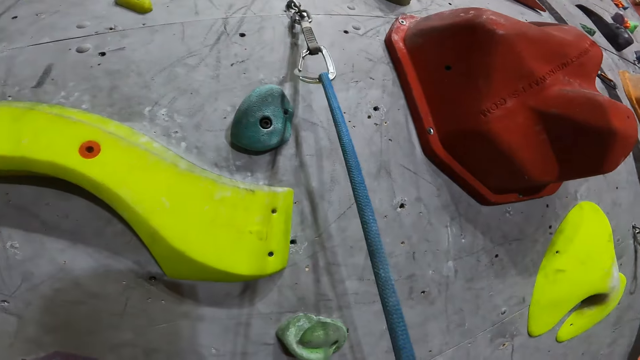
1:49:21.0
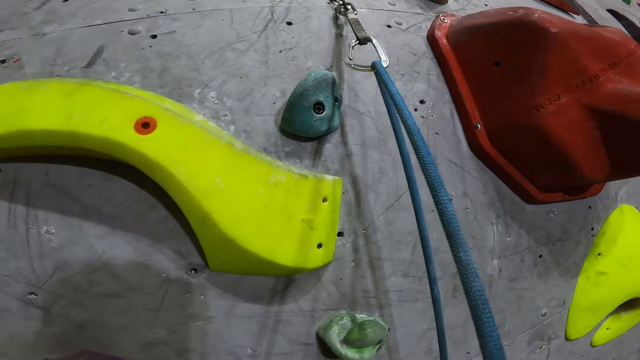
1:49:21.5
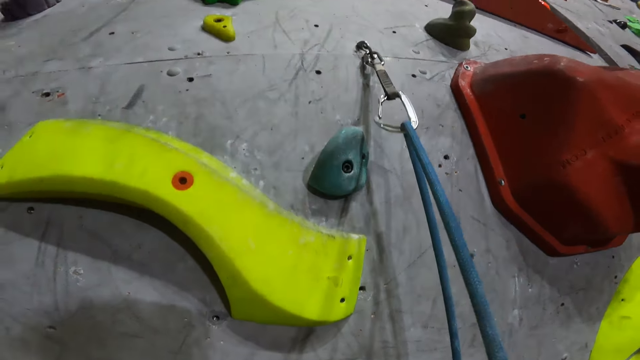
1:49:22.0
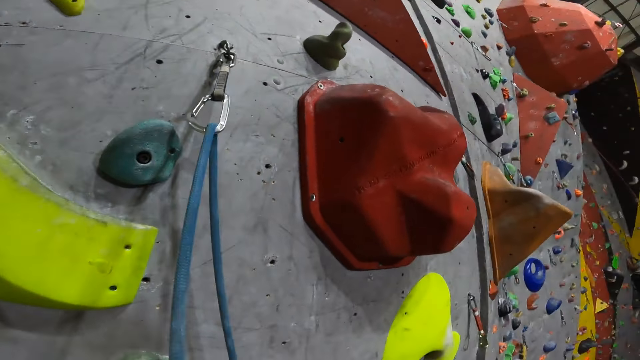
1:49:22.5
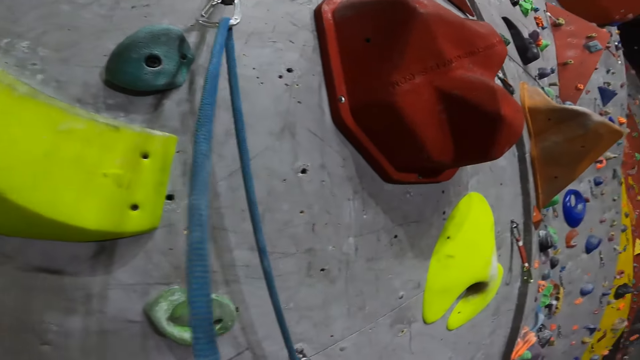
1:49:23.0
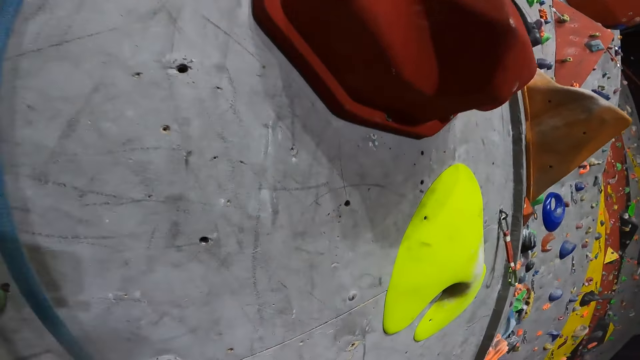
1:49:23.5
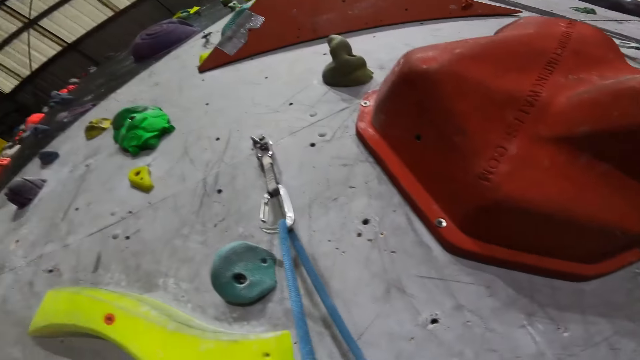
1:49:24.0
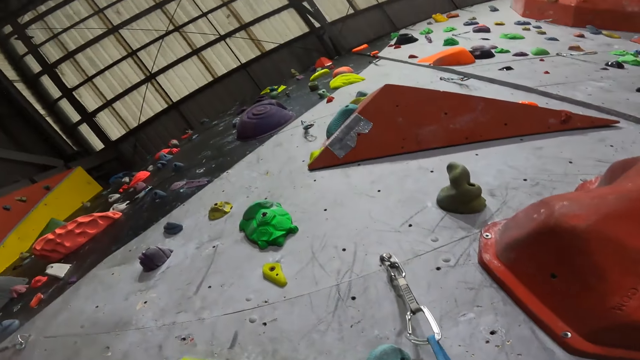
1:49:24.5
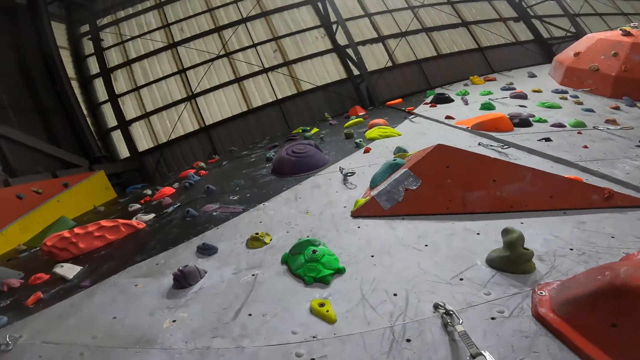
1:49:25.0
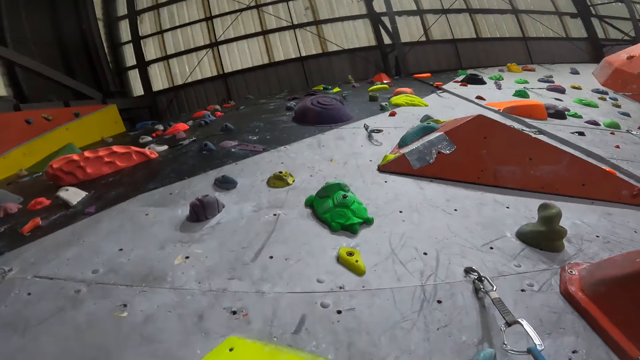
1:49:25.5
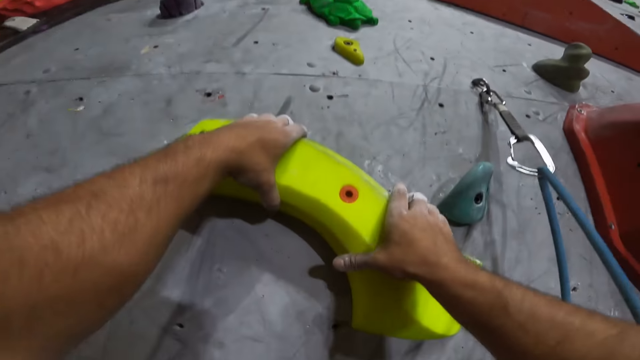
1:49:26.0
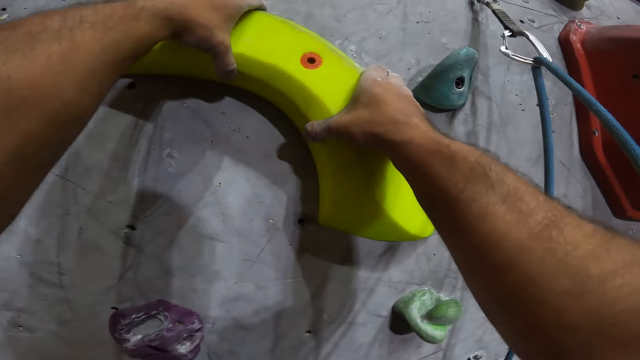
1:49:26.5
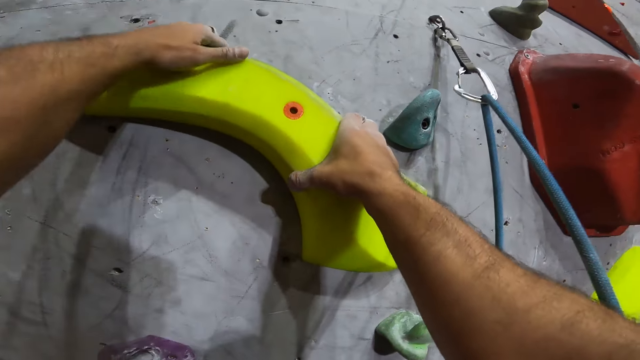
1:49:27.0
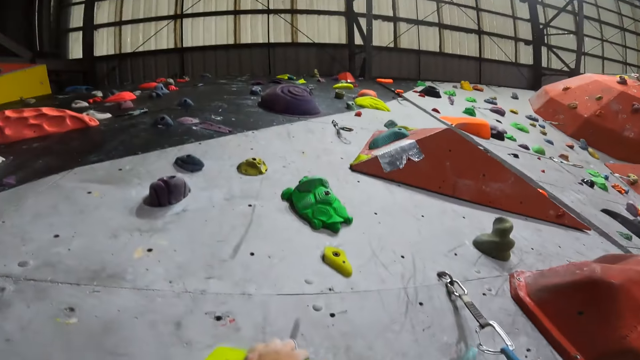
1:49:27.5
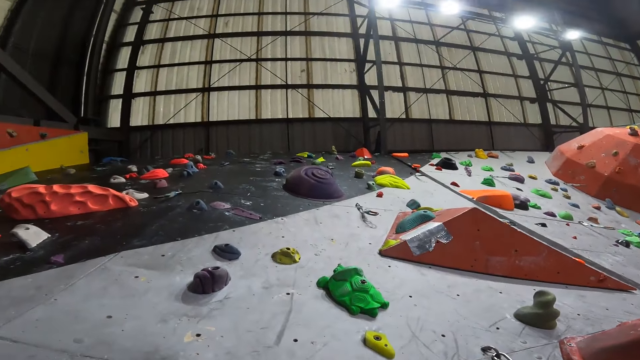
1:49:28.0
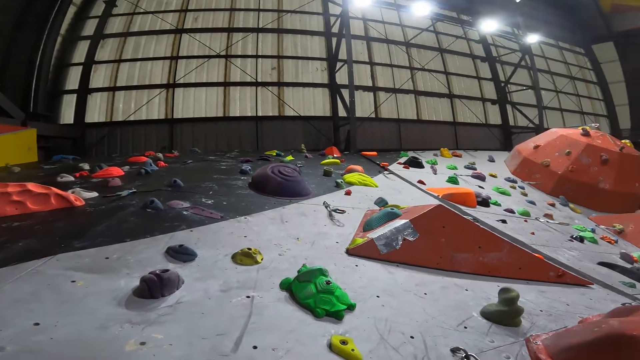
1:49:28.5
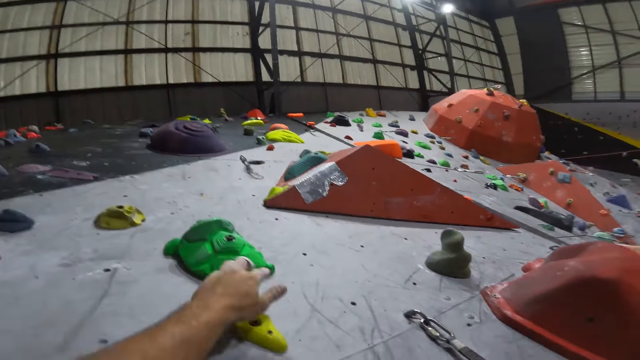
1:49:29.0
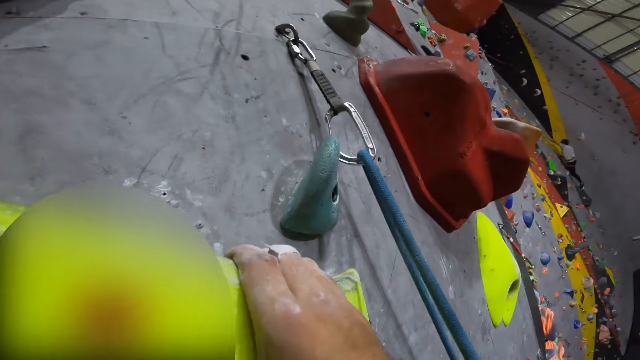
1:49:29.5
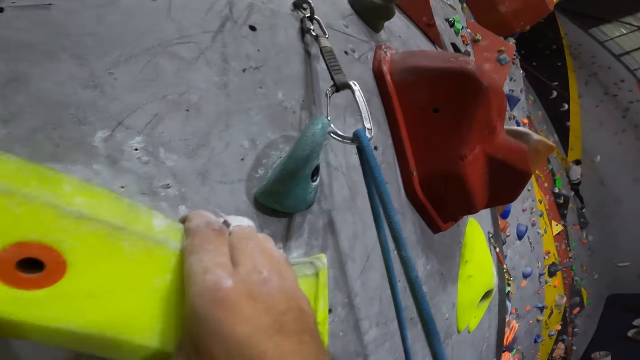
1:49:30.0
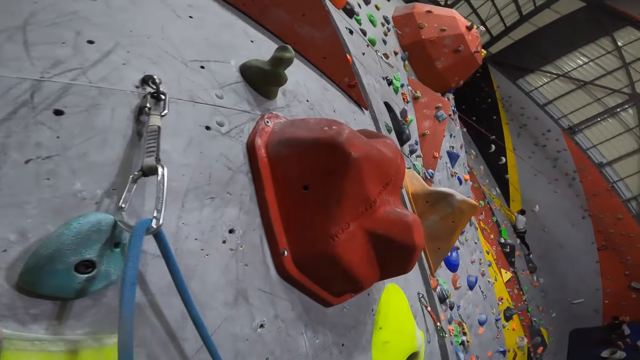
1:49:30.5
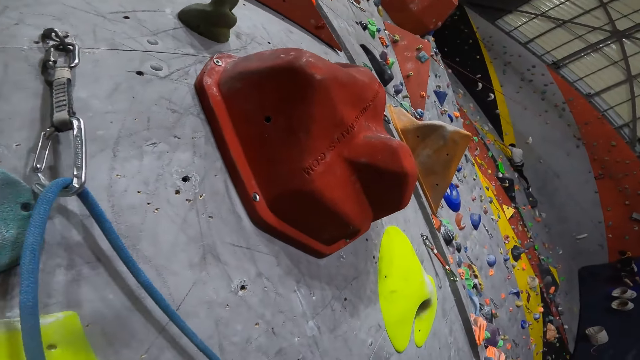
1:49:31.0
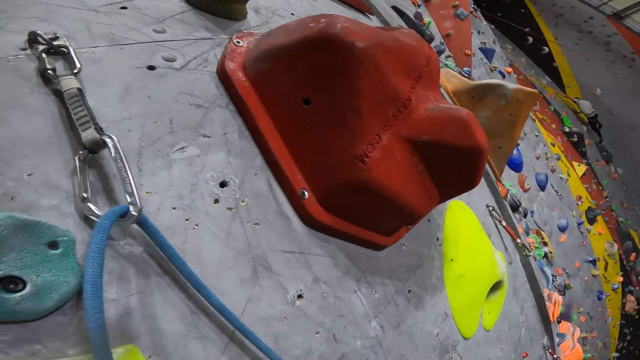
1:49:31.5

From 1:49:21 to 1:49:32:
The camera wearer holds the climbing holder. They climb the boulder wall. They look around. They climb the bouldering wall. They look around.

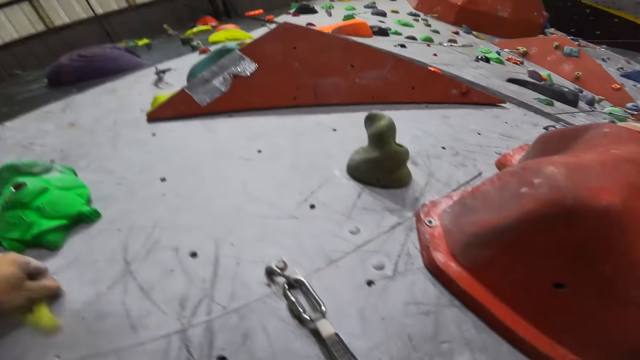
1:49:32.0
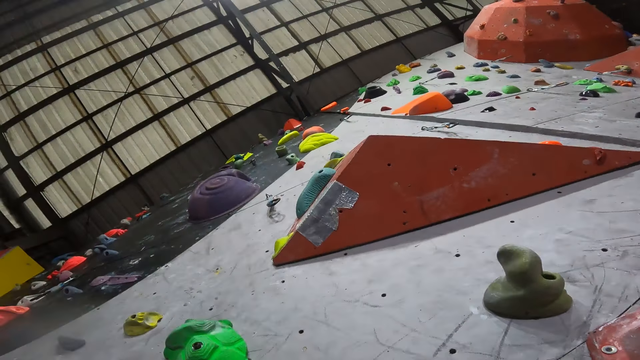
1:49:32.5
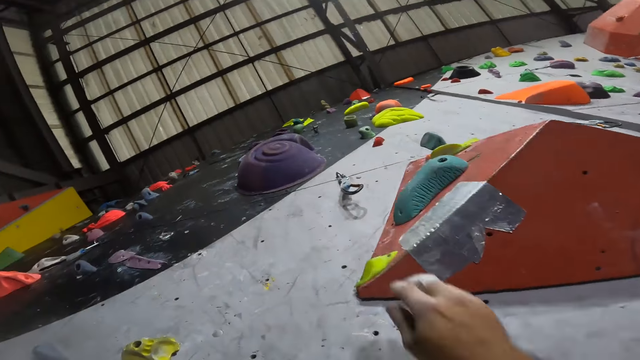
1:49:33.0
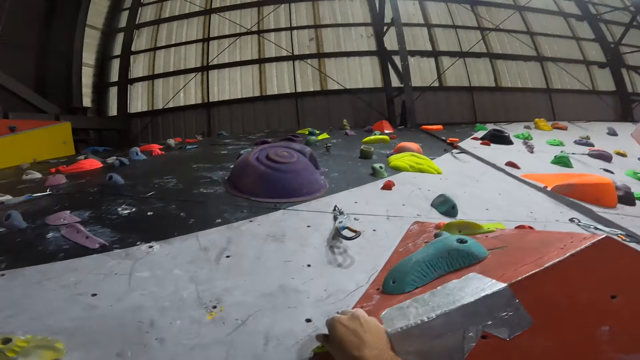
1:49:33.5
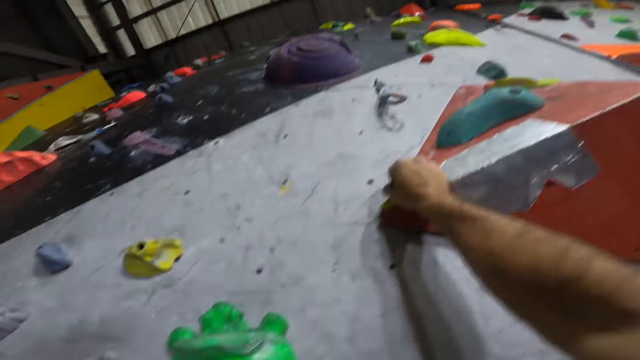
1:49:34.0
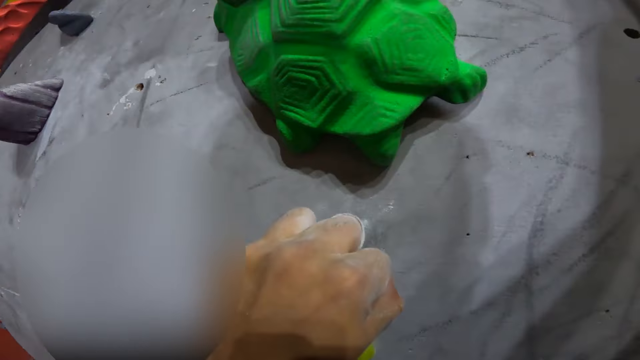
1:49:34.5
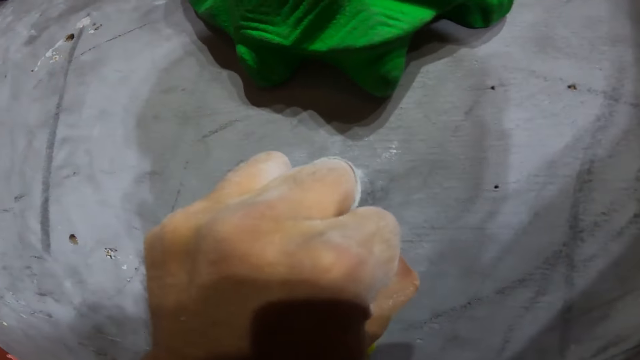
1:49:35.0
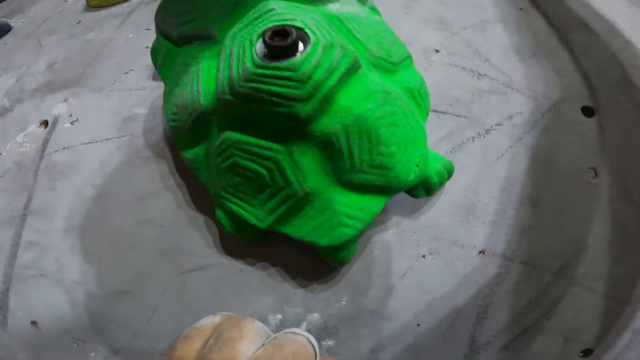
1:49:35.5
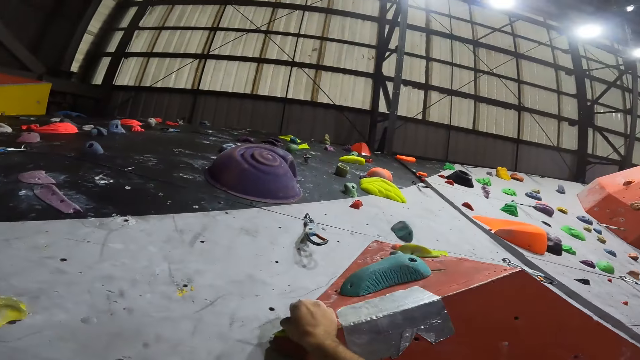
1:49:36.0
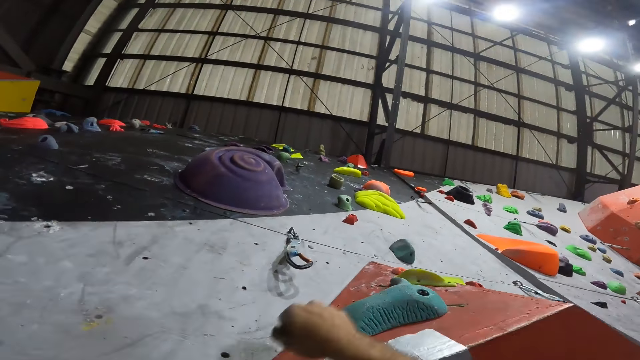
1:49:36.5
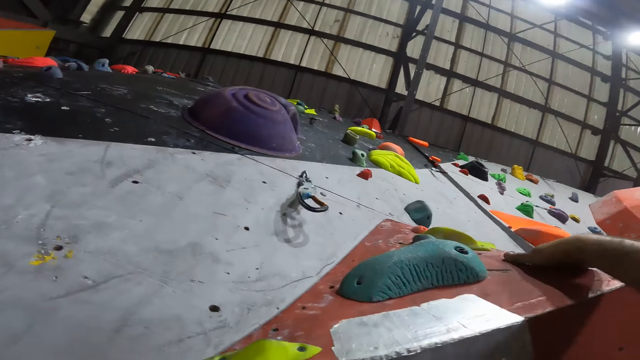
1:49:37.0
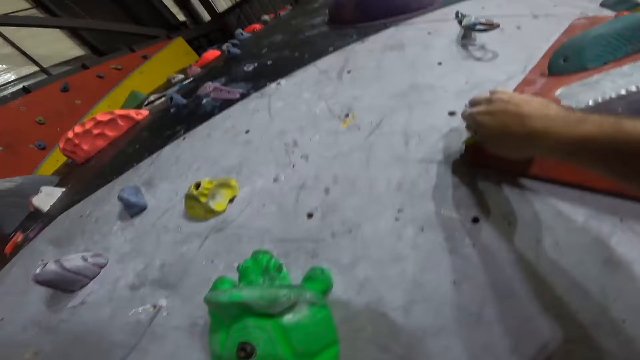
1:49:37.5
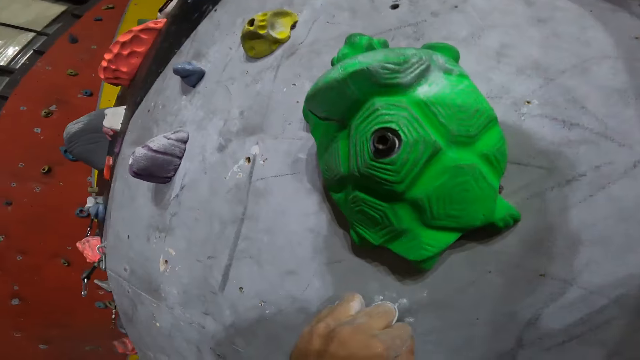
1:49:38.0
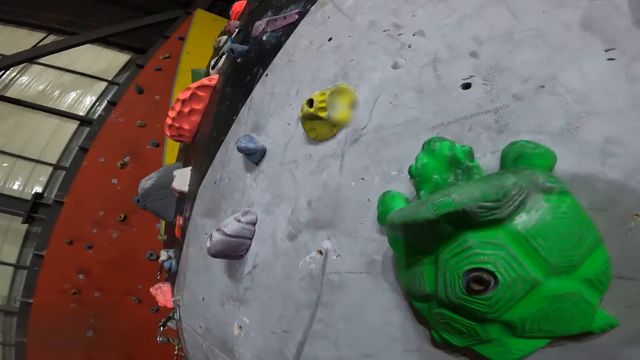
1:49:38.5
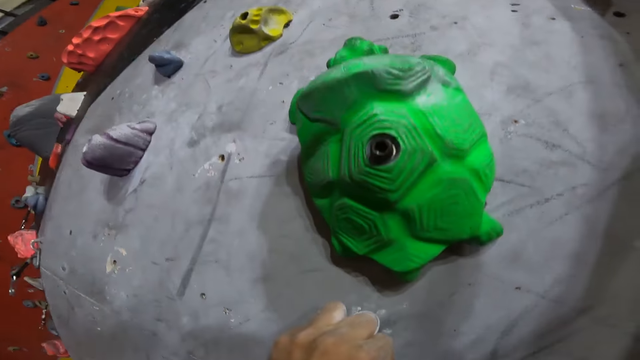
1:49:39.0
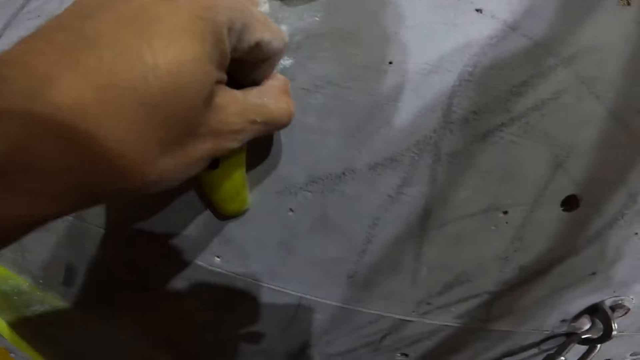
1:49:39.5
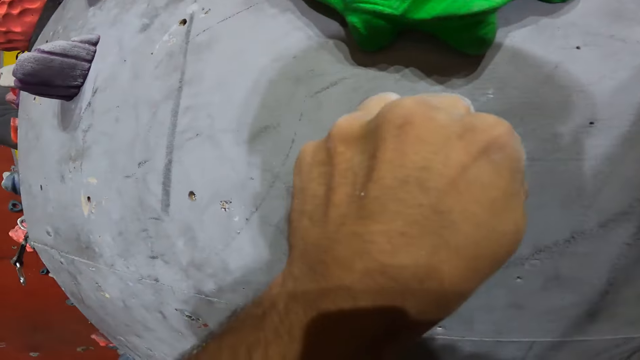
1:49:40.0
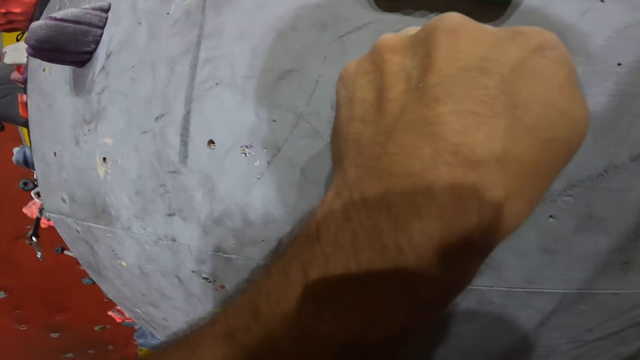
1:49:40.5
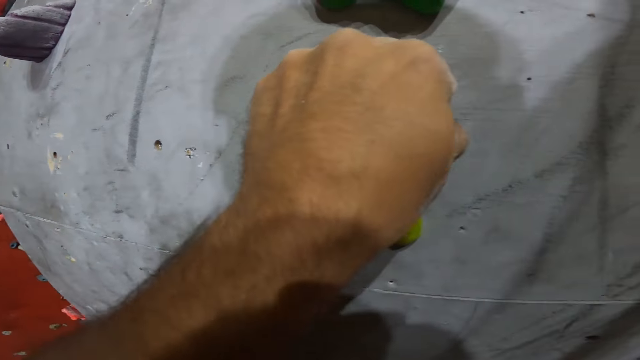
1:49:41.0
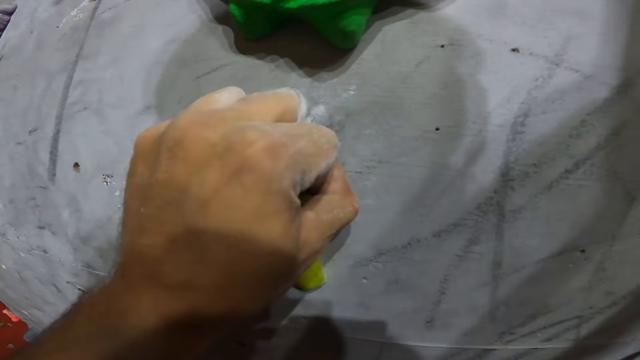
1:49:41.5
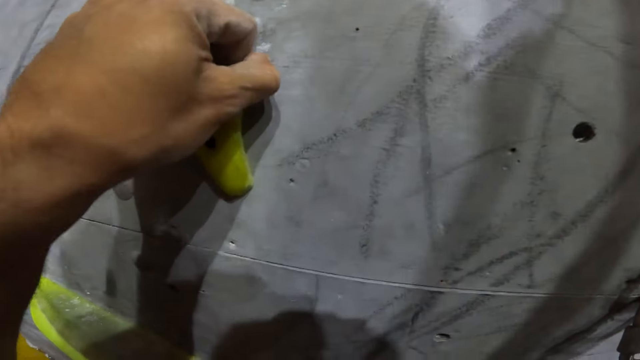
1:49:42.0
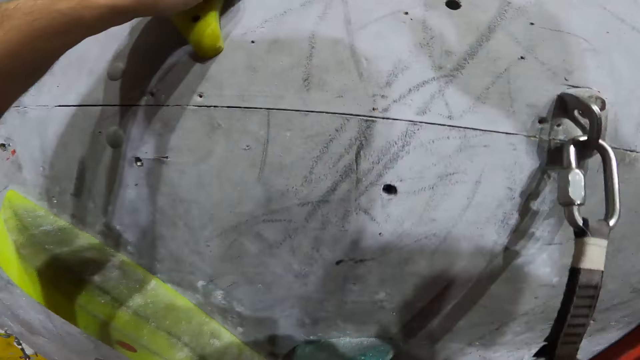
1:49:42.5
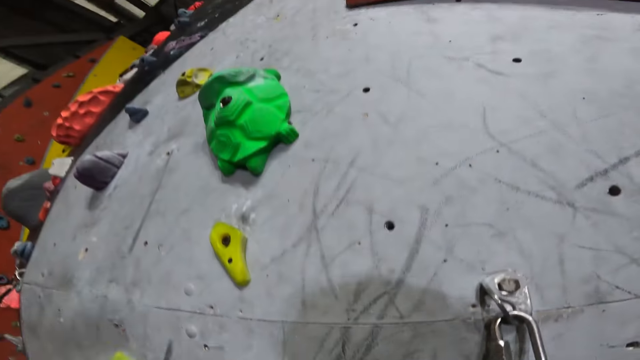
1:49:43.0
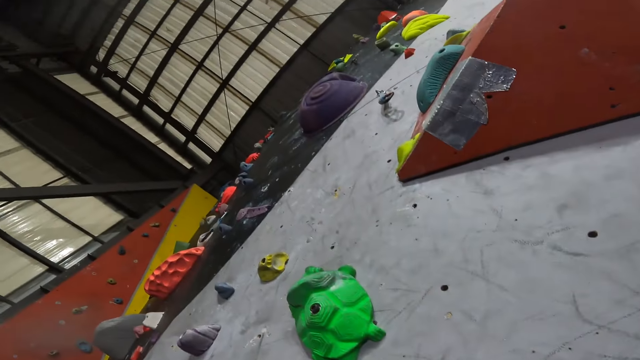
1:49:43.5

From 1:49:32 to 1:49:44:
The camera wearer climbs the bouldering wall. They look around. They touch the climbing holder. They look around. They hold the climbing holder.
